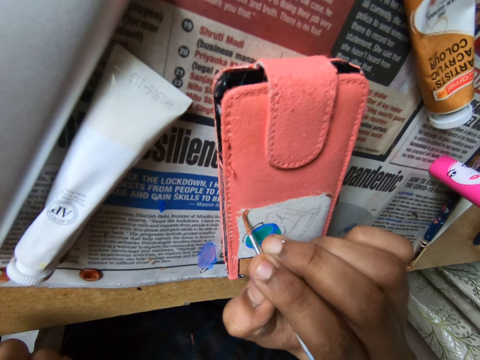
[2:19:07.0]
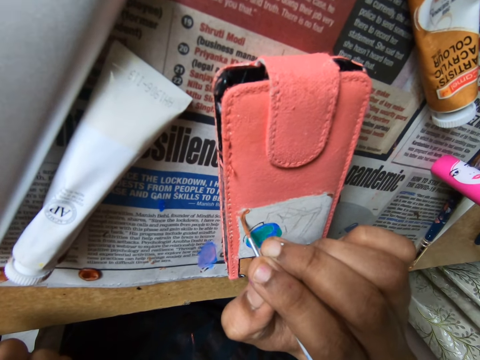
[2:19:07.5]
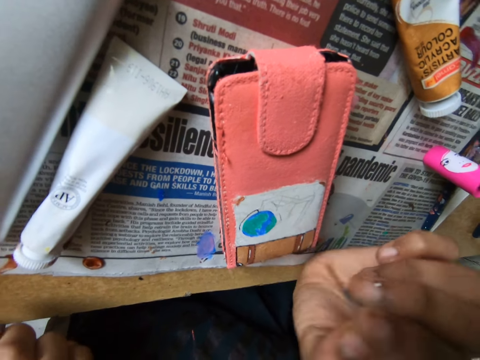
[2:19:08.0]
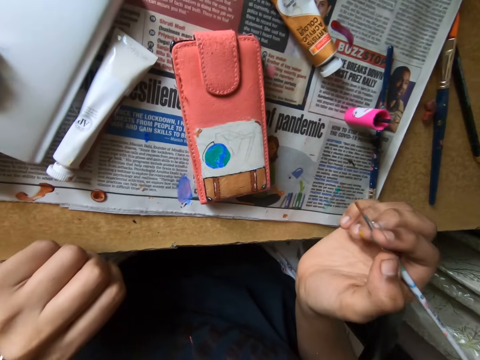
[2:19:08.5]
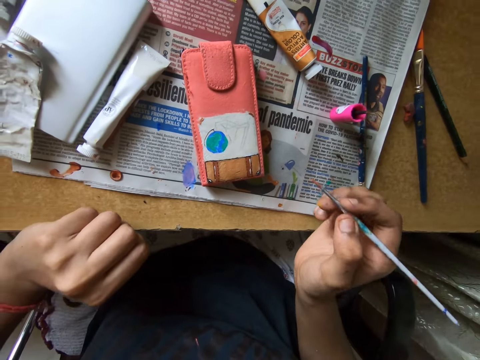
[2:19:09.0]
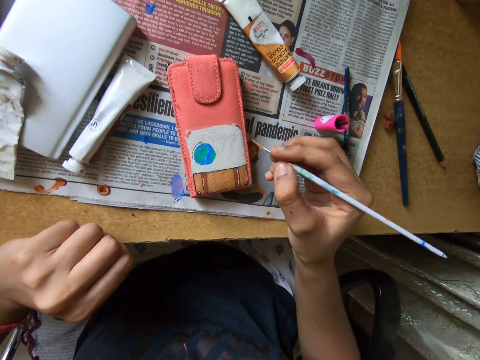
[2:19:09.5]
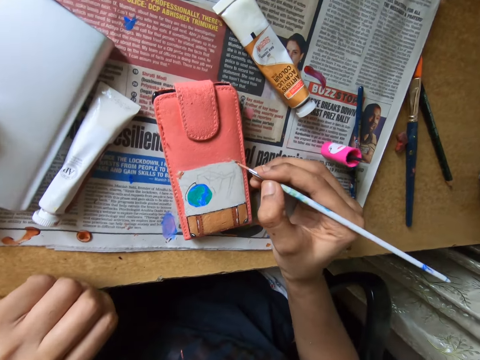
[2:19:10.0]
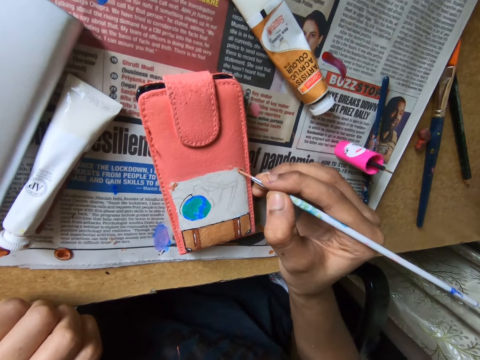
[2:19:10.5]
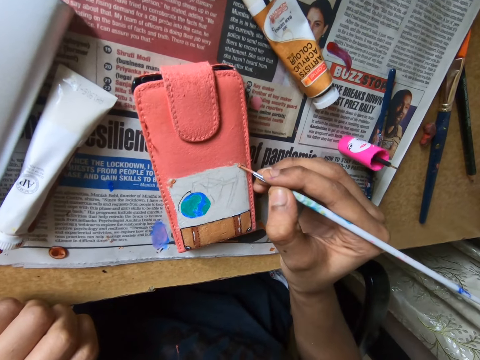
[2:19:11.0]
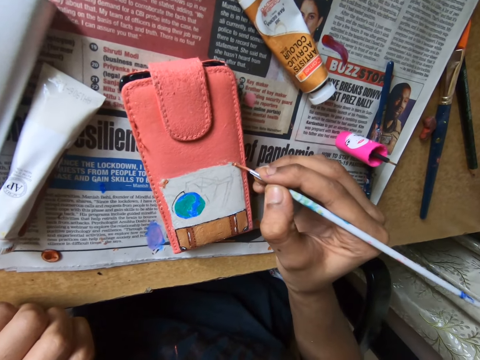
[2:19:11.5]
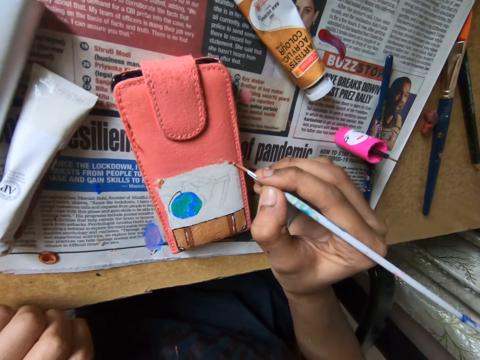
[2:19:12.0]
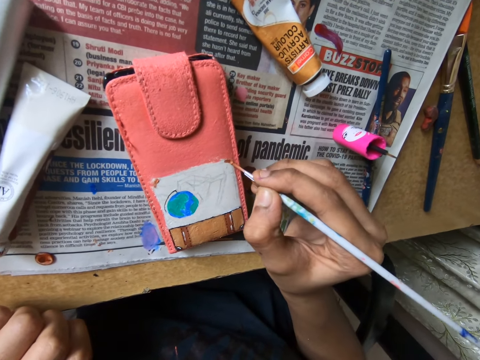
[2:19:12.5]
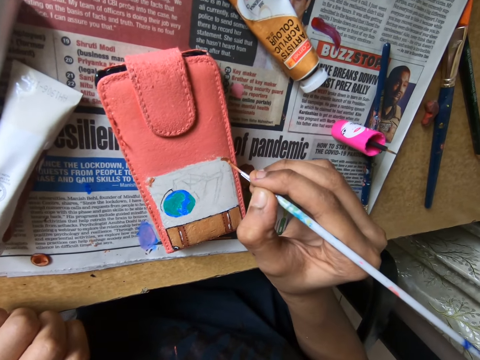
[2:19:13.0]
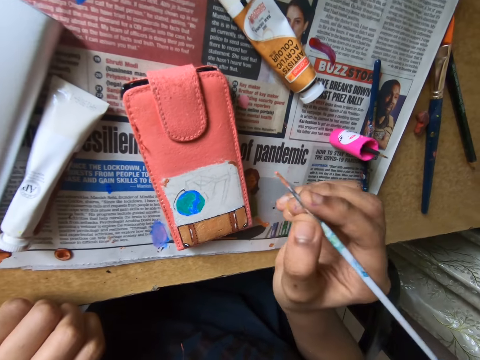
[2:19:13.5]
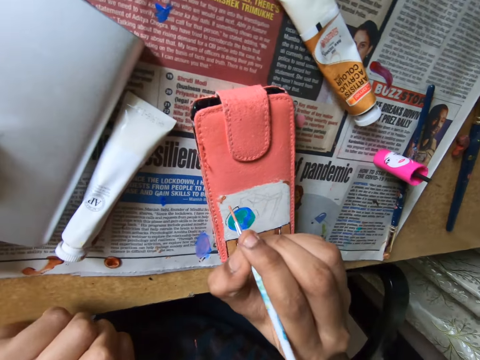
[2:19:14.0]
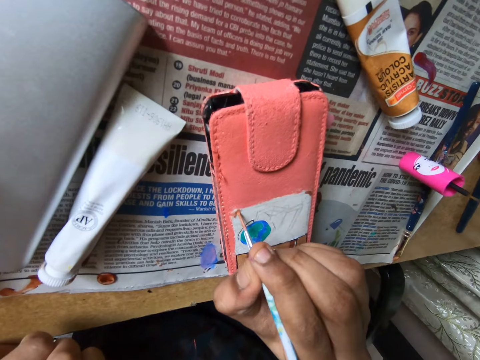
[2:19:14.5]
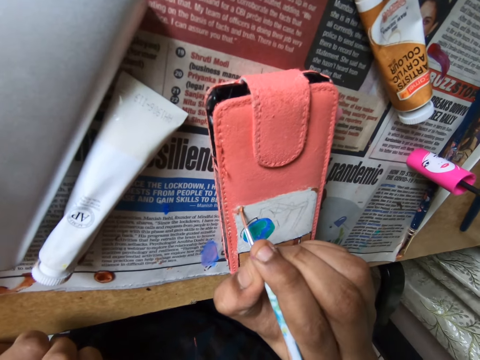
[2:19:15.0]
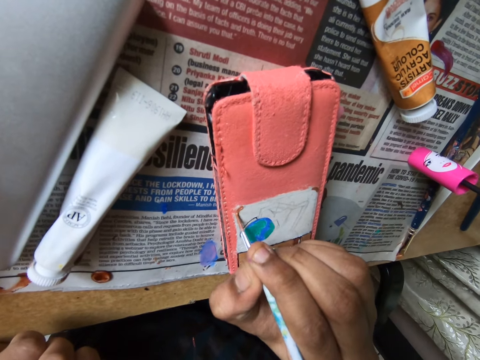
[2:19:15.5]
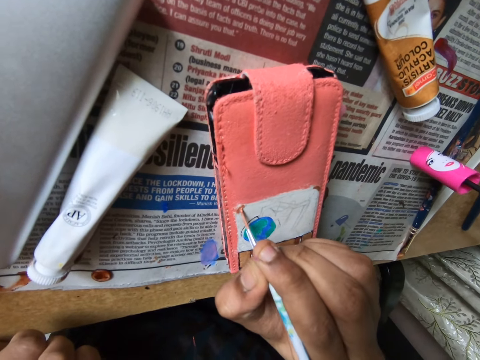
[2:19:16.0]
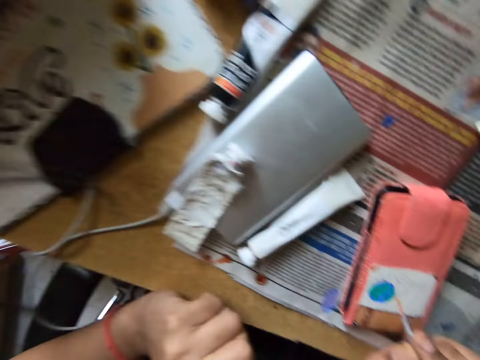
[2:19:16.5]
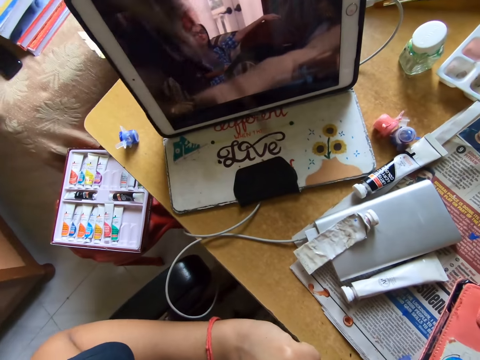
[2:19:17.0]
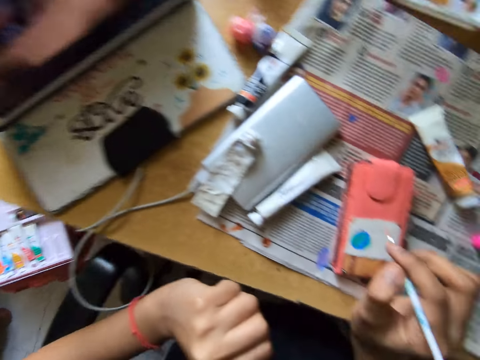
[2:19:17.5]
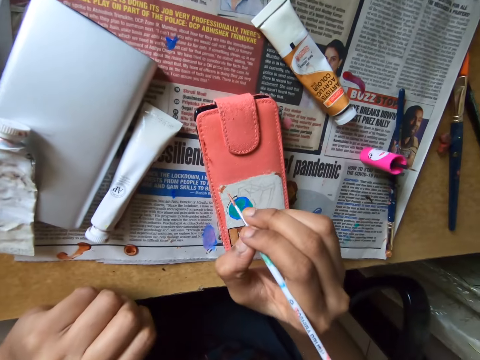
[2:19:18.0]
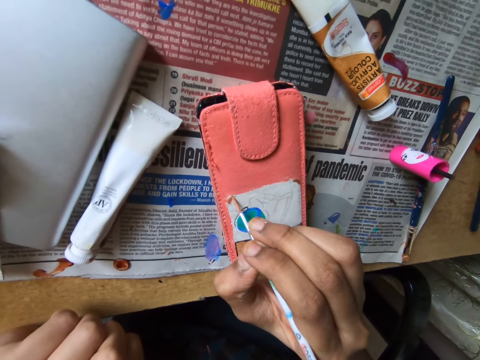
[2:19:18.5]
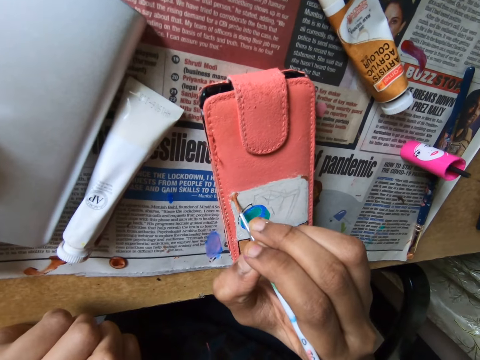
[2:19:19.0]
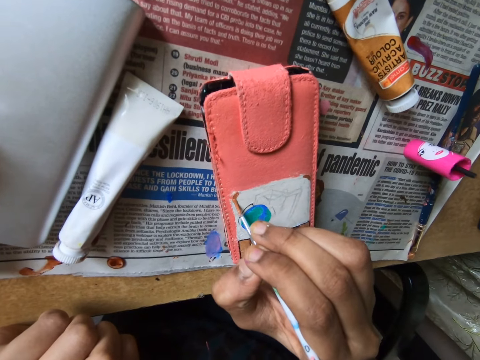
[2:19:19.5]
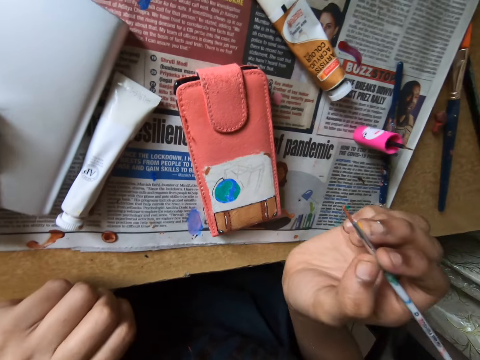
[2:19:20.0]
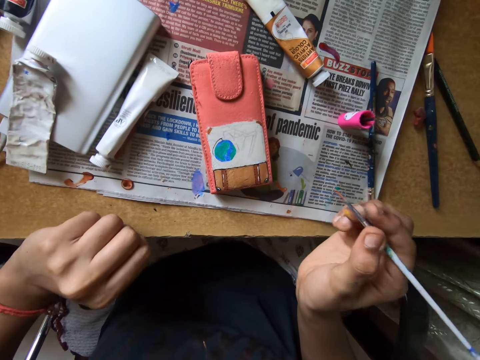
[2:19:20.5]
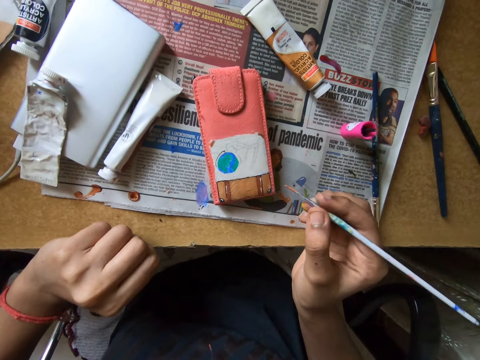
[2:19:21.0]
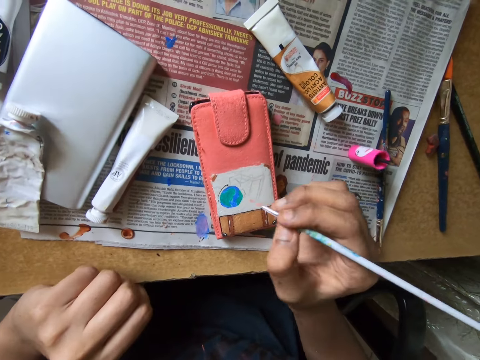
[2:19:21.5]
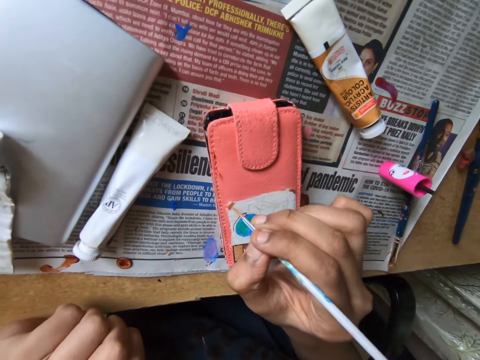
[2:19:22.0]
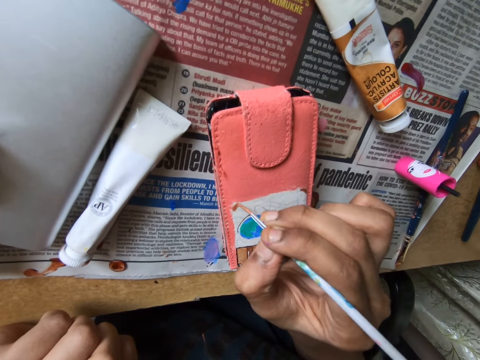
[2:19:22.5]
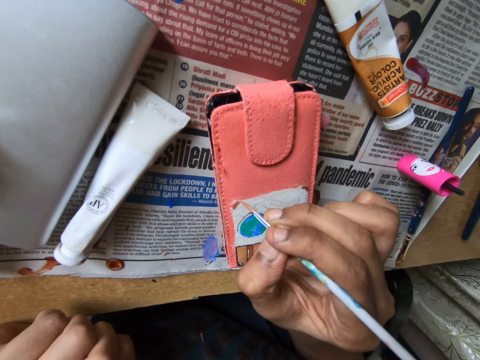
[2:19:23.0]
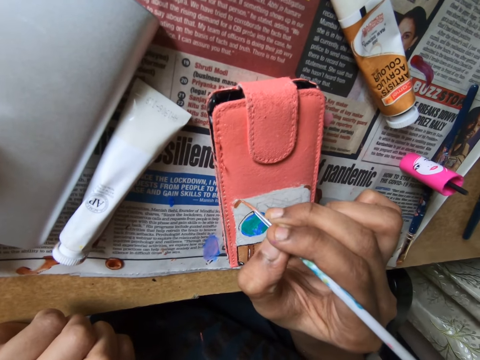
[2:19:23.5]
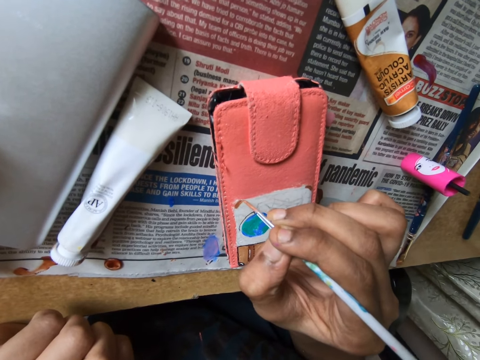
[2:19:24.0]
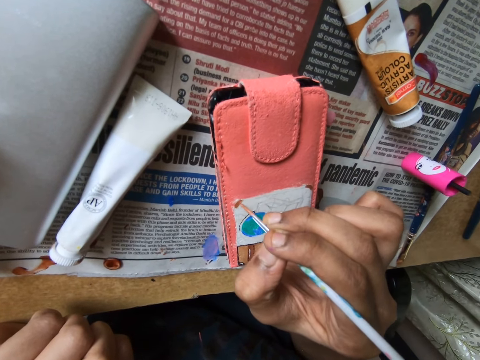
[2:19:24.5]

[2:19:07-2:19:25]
The camera wearer adjusts a paintbrush on a pouch. They paint the pouch with the paintbrush. They look around a room. They paint the pouch with the paintbrush. They look around a table. They paint the pouch with the paintbrush.

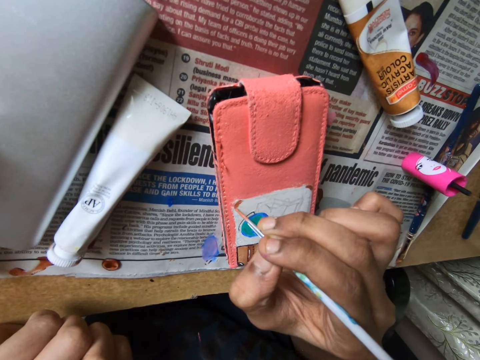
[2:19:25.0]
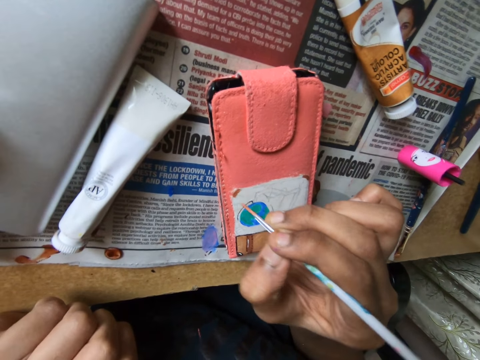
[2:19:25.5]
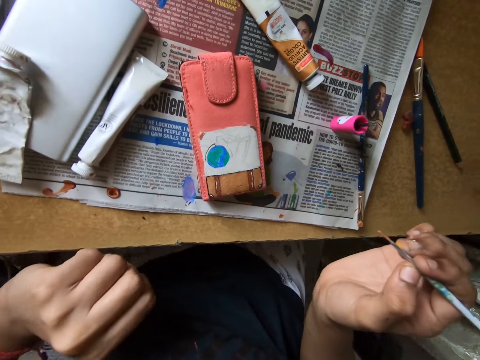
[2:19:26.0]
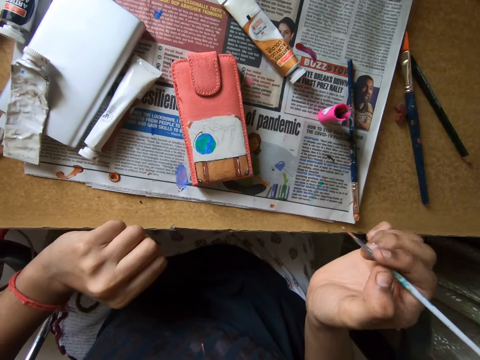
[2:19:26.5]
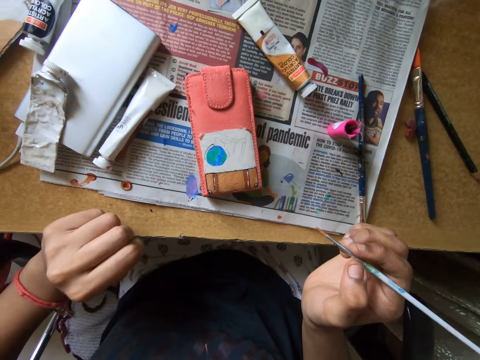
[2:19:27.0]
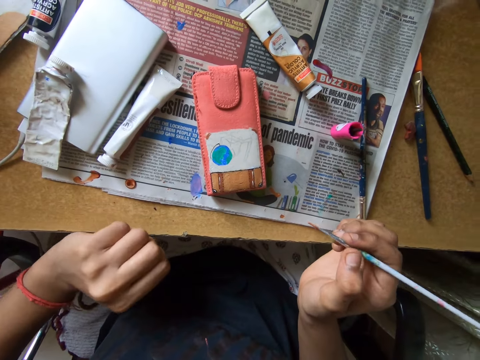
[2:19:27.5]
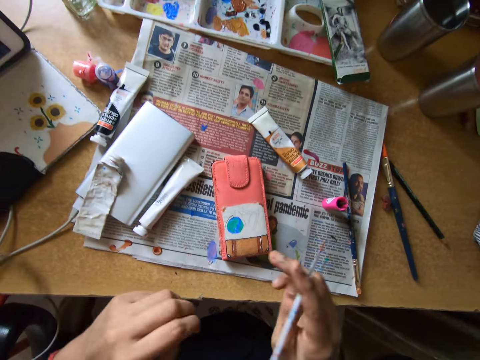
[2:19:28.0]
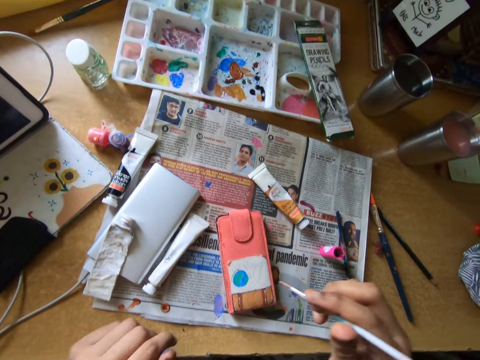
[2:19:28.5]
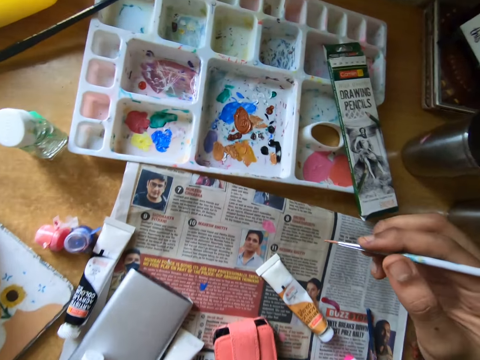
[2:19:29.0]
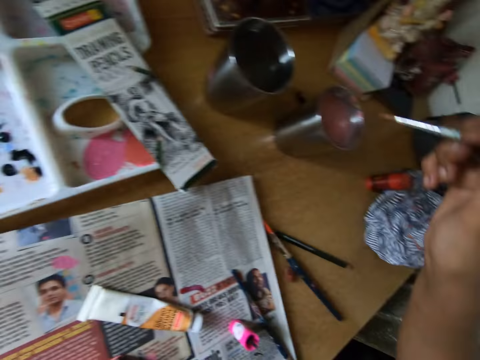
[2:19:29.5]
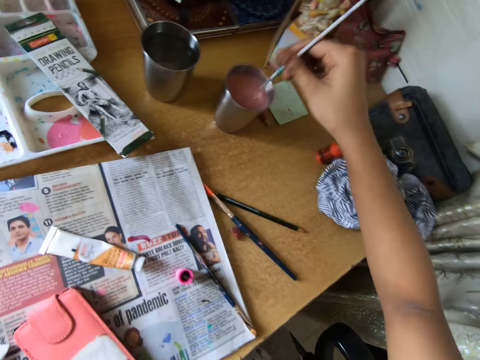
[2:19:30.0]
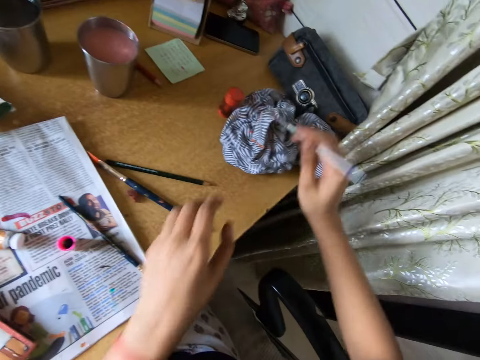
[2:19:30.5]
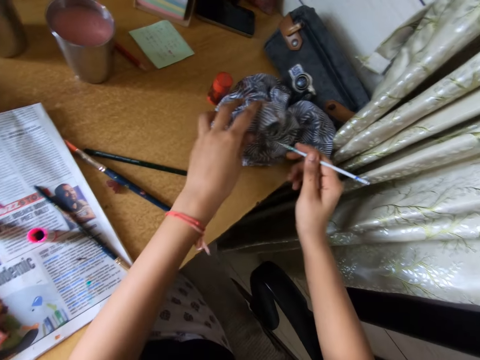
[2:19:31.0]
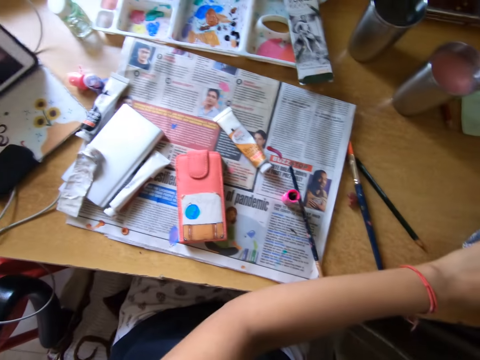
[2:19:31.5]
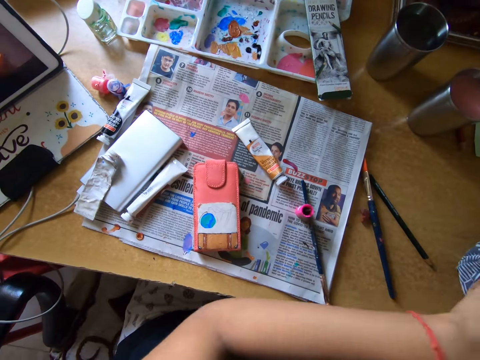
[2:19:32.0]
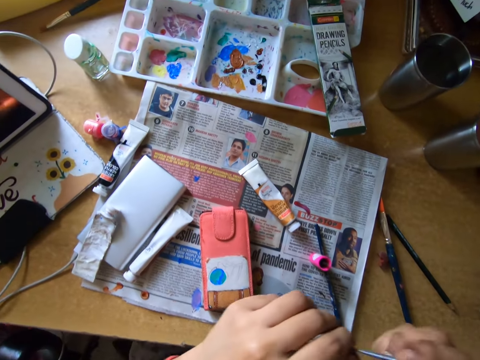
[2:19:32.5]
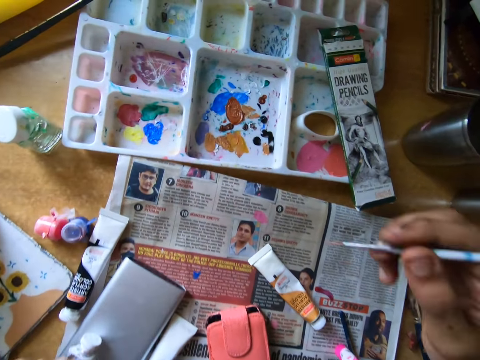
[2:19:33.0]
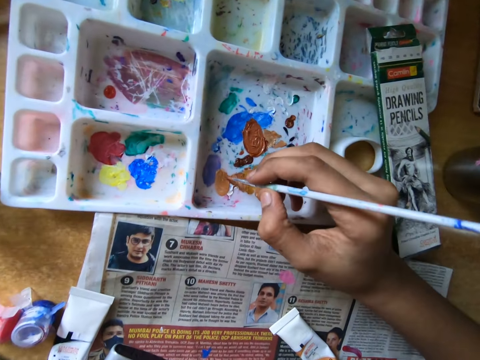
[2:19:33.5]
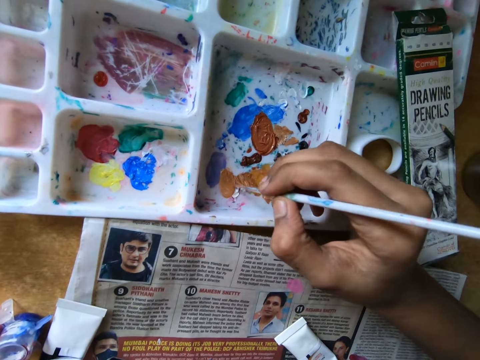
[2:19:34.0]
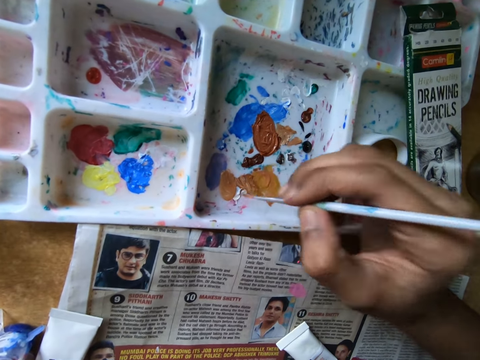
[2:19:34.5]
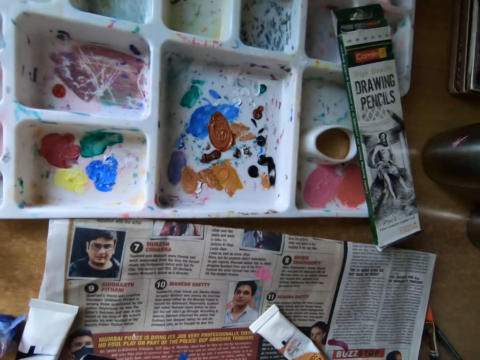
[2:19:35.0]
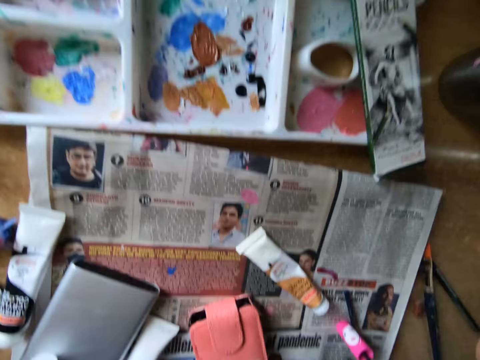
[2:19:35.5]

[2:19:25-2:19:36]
The camera wearer looks around a table. He puts the paintbrush in the cup on the table with his right hand. He rinses the paintbrush in a mug. He removes the paintbrush from the cup on the table with his right hand. He cleans the paintbrush on the cloth on the table with his right hand and holds the cloth on the table with his left hand. He looks around a room. He takes paint from the paint palette with the paintbrush in his right hand.
